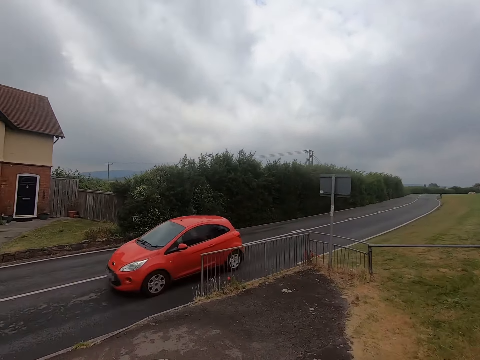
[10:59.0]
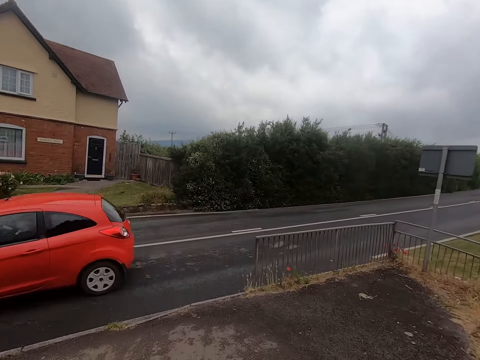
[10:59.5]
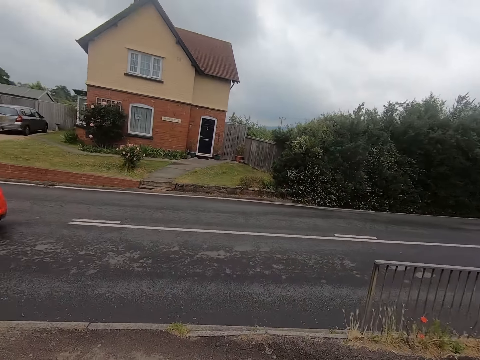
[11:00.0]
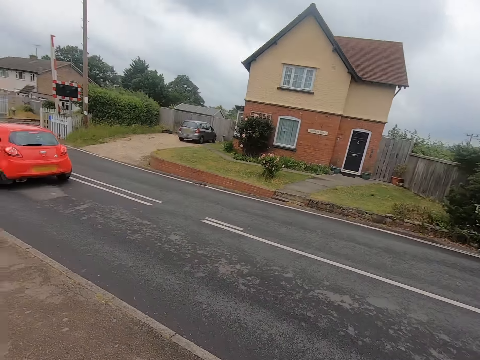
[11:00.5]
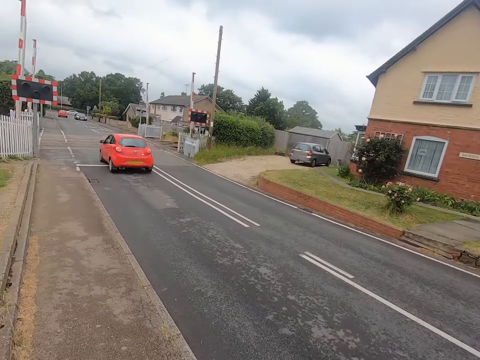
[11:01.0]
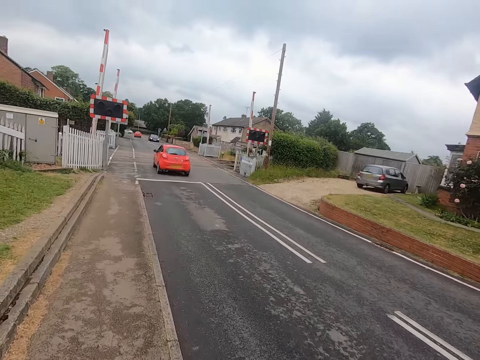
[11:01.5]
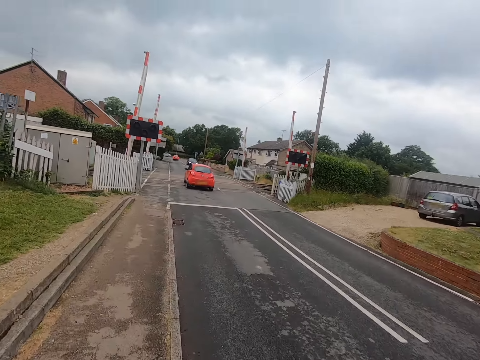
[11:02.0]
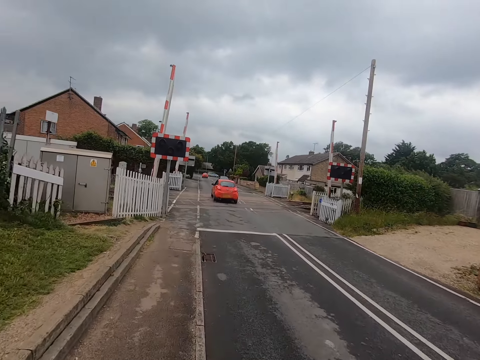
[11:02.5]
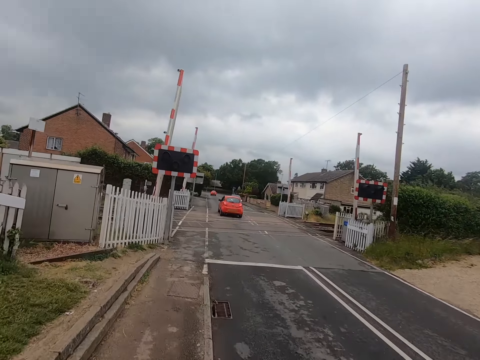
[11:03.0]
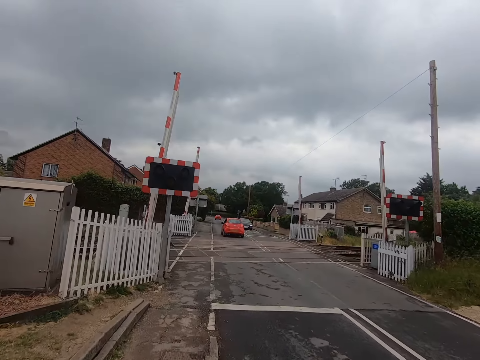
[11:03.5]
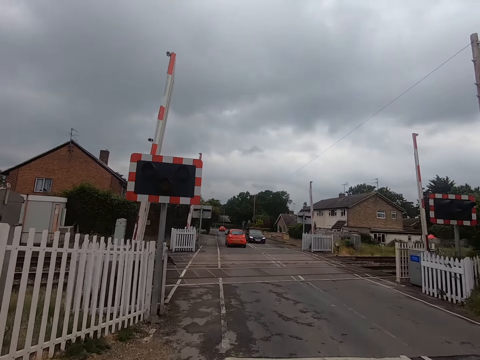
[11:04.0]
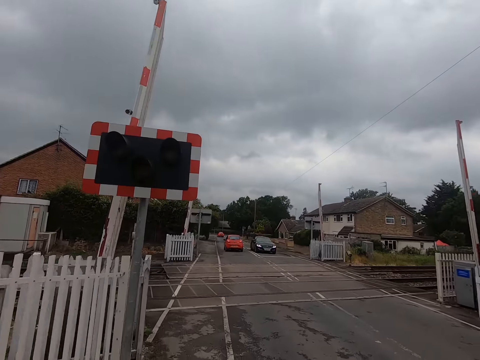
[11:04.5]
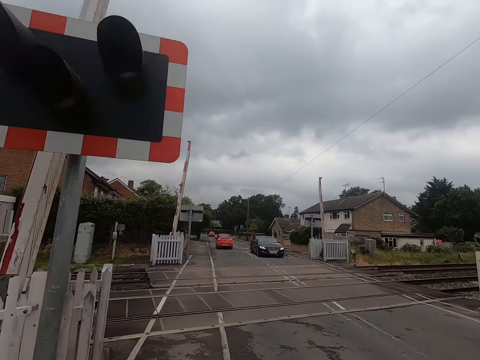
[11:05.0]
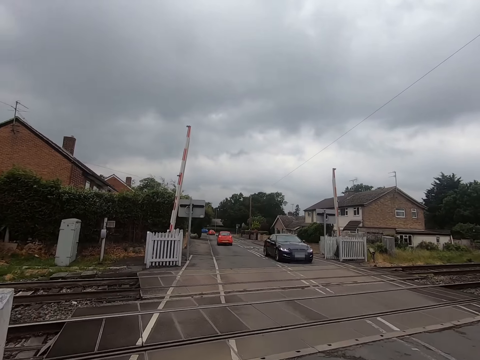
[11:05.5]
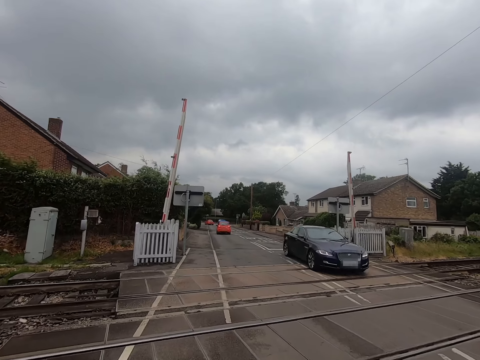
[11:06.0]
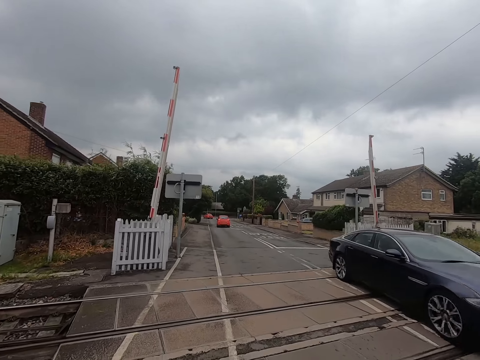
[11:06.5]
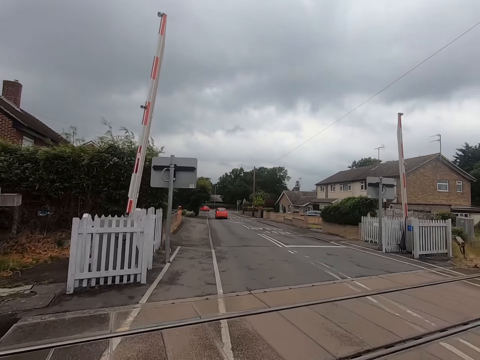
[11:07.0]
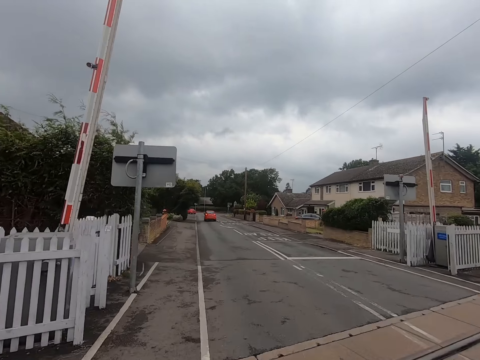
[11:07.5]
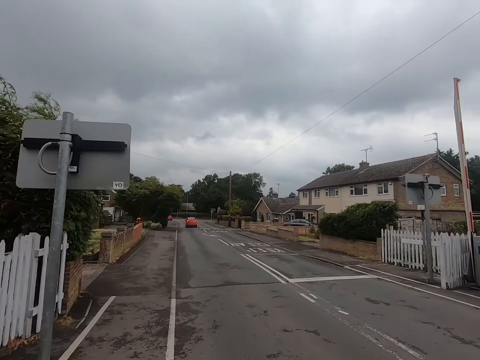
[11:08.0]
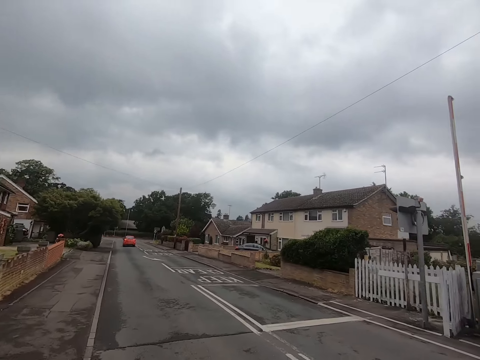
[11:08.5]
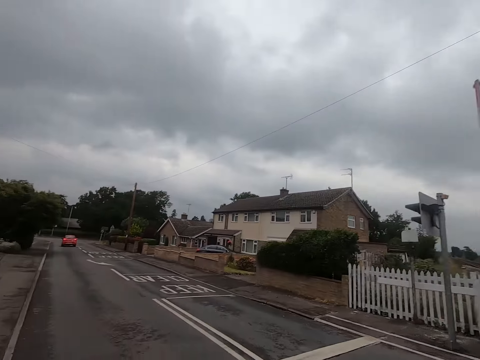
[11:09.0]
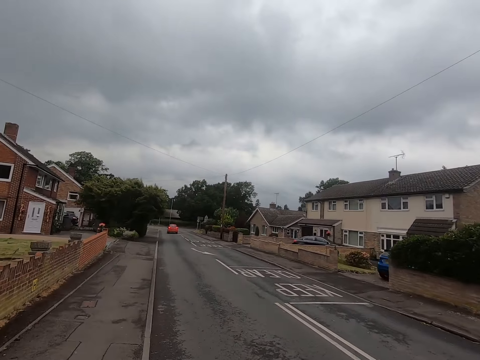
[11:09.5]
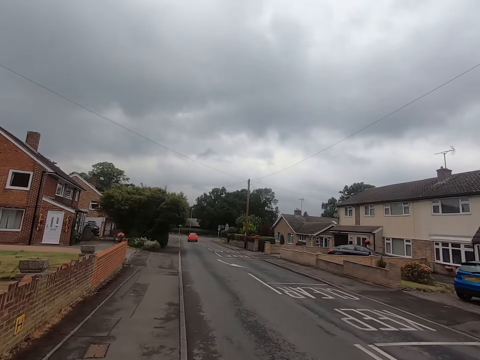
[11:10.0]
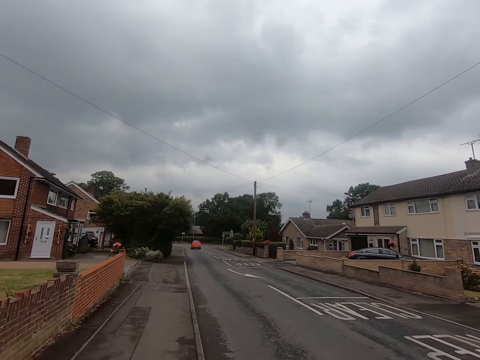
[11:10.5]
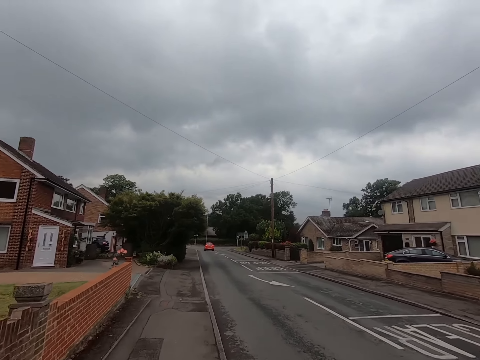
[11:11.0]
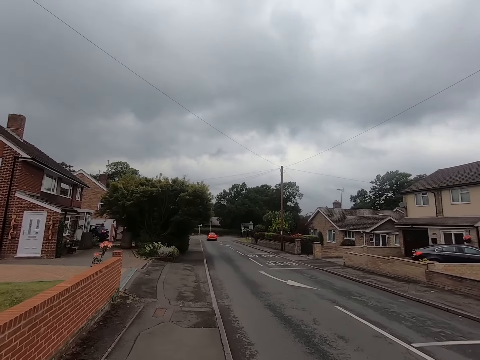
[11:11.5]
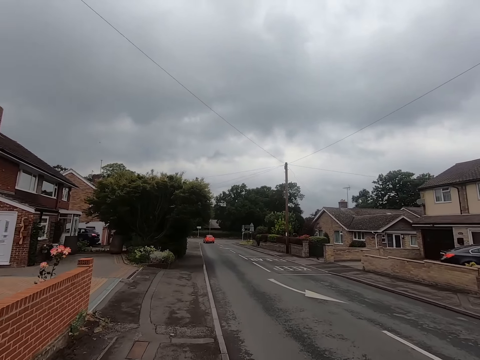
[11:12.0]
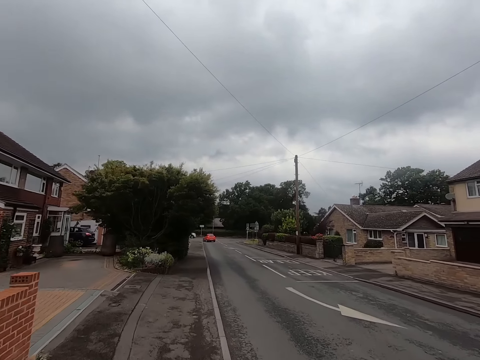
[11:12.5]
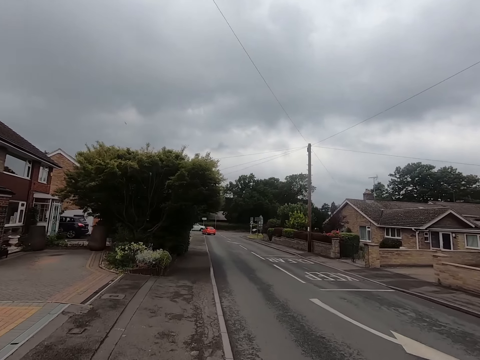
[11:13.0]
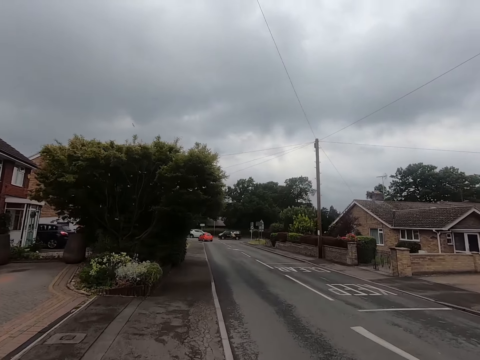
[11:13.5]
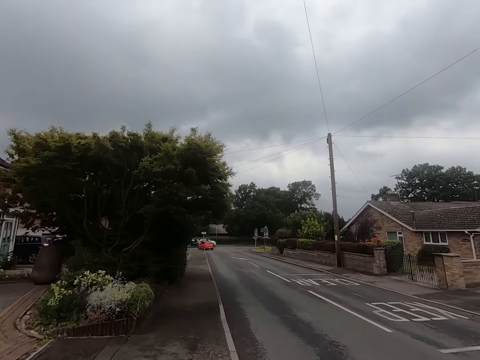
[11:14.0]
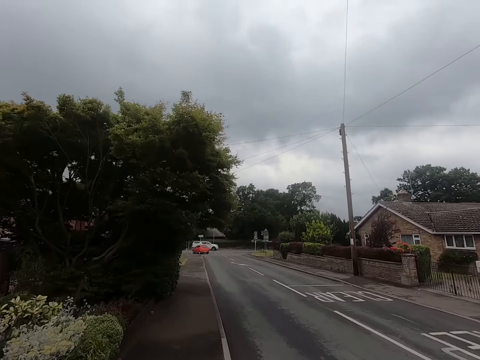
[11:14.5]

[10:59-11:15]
The camera wearer jogs on the road. They stare at an apartment. They jog on the footpath.

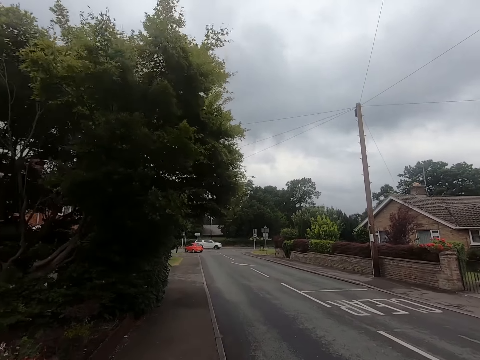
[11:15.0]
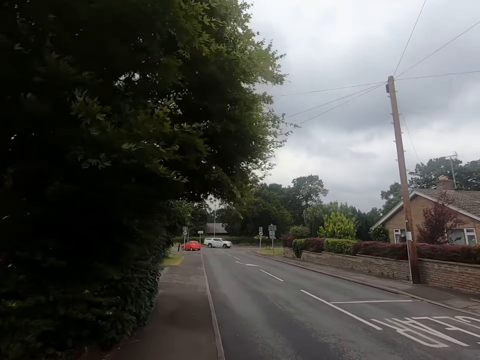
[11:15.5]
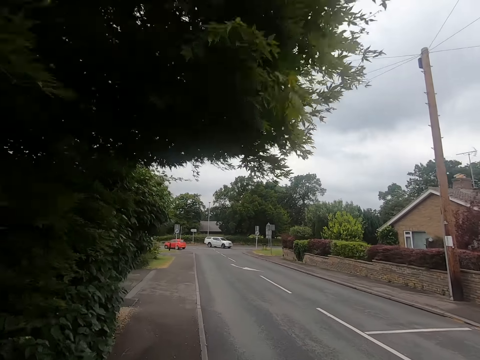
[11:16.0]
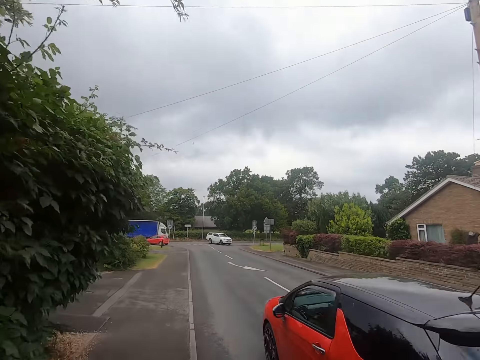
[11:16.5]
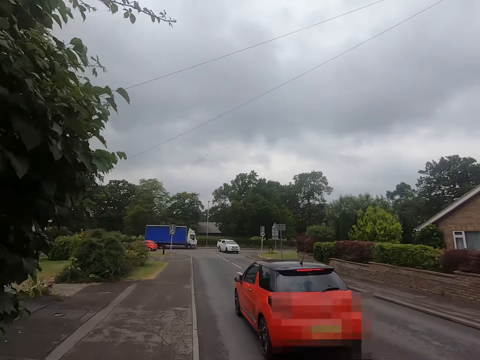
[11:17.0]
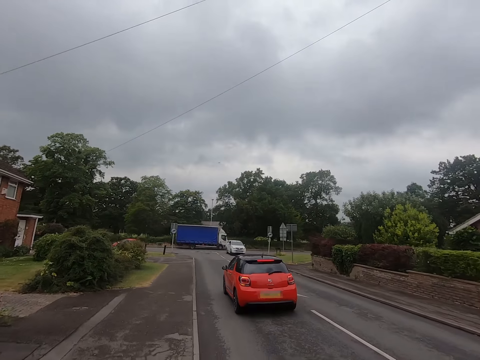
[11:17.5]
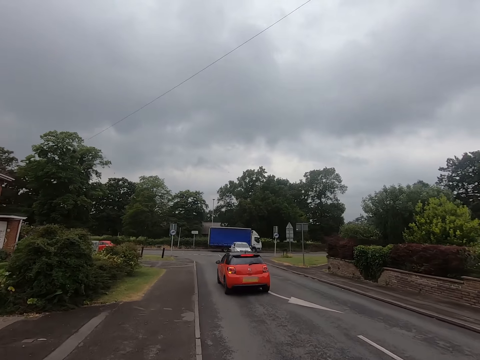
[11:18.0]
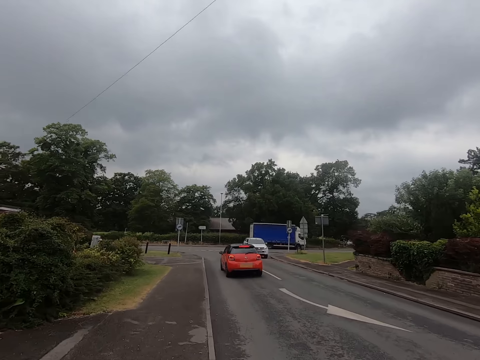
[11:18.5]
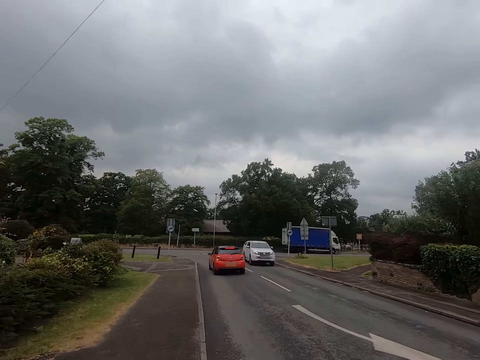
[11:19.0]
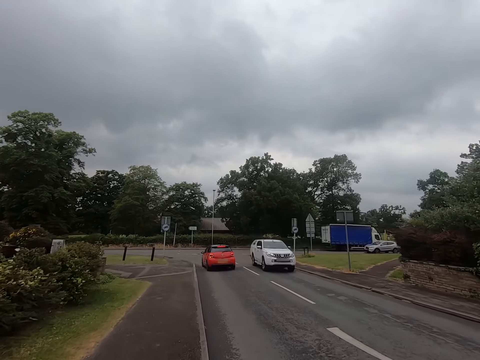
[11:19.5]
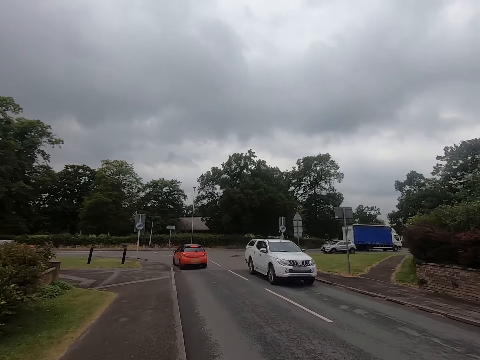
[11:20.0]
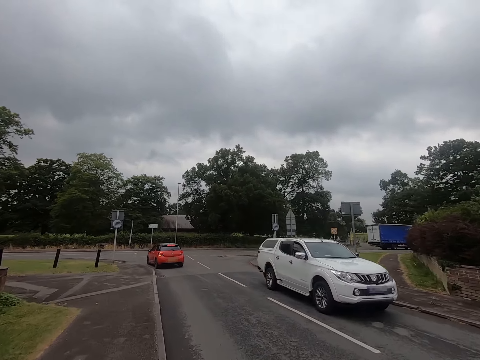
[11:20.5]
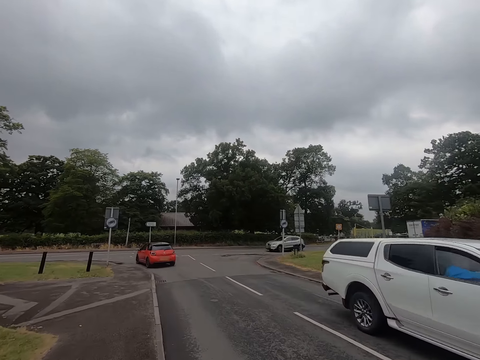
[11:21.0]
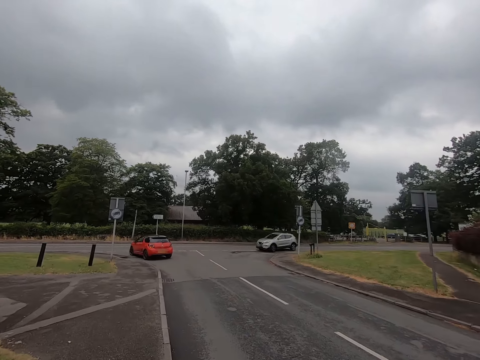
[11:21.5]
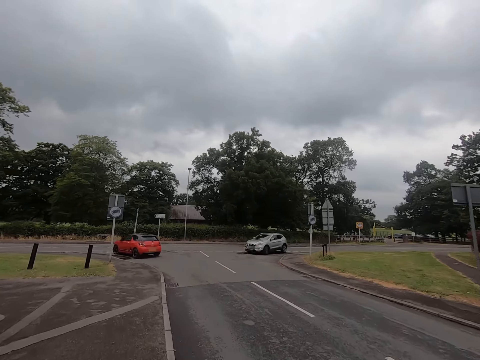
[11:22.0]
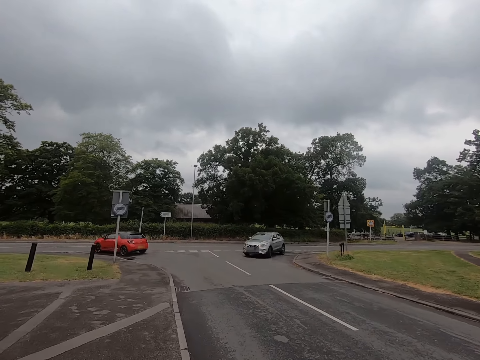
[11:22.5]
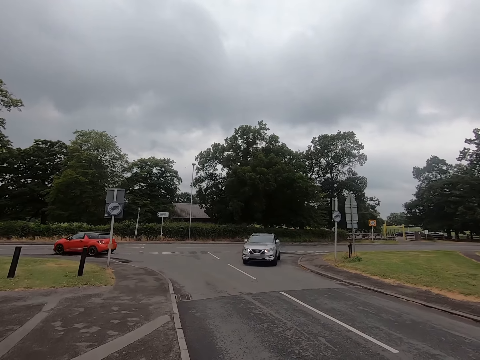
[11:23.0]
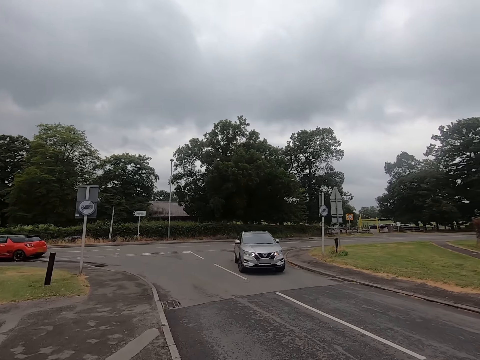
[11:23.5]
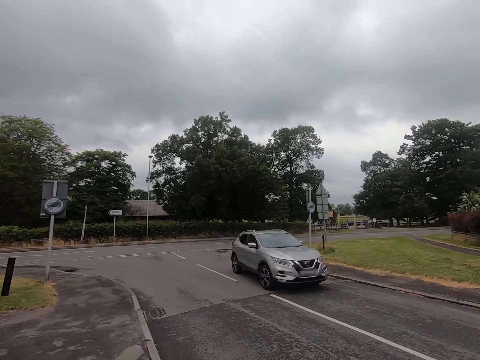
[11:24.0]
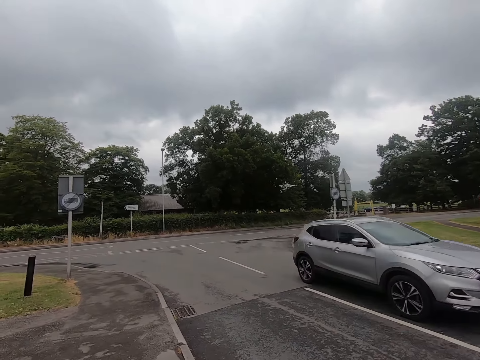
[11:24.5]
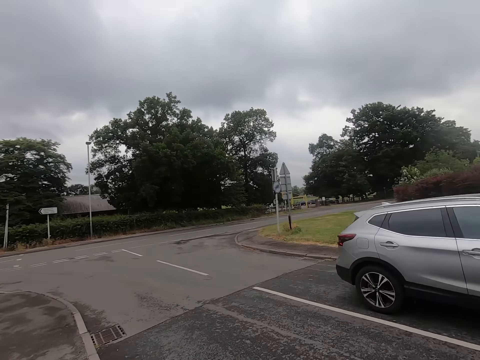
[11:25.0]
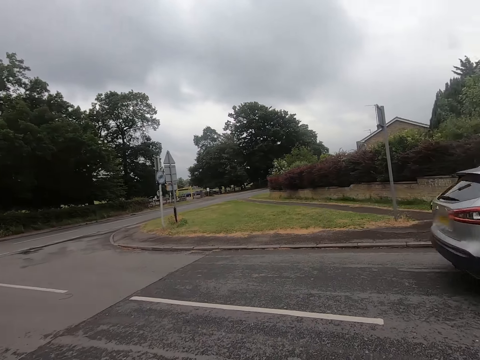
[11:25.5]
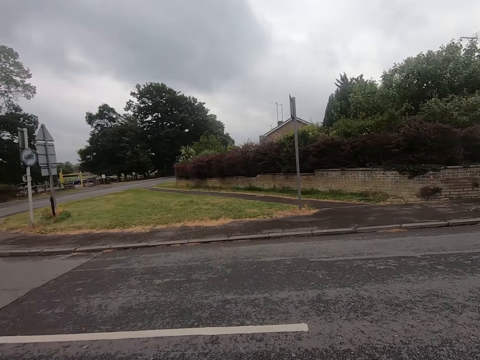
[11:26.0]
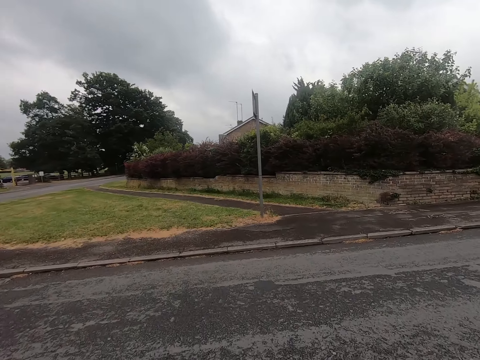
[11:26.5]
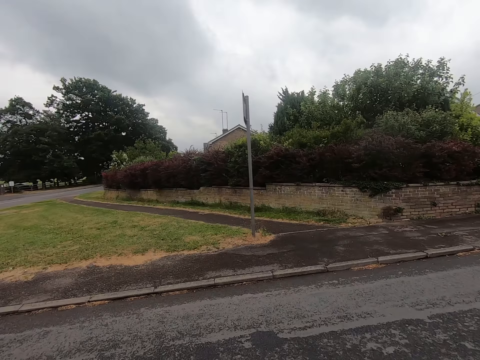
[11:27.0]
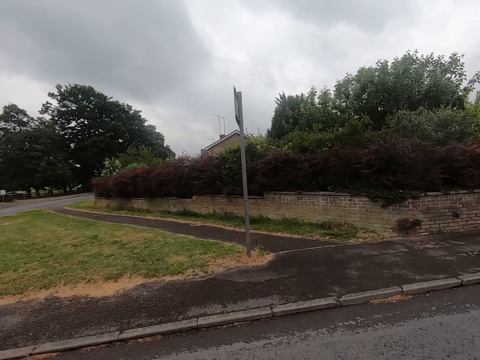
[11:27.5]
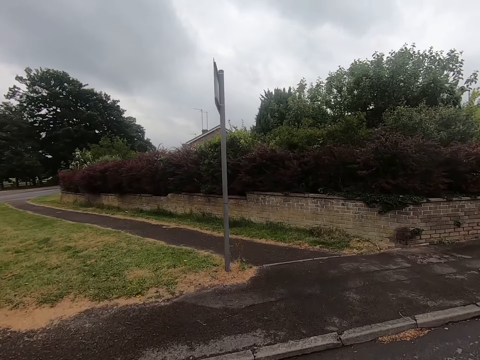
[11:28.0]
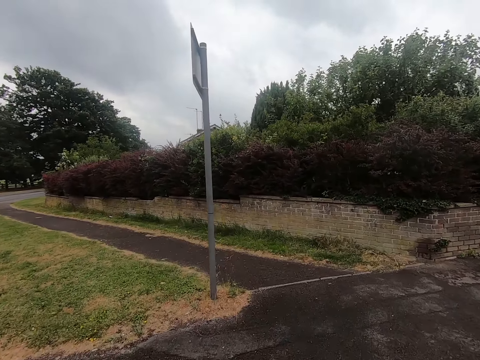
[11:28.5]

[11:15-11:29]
The camera wearer walks on the road. They cross the road.
